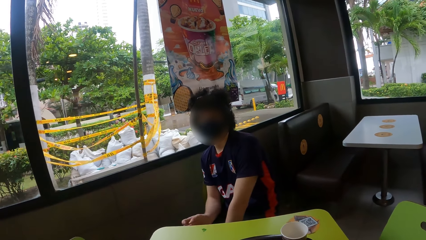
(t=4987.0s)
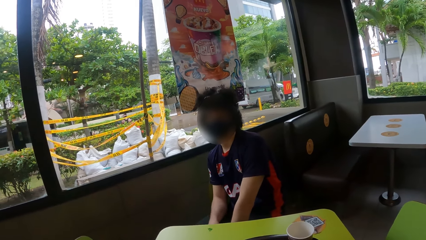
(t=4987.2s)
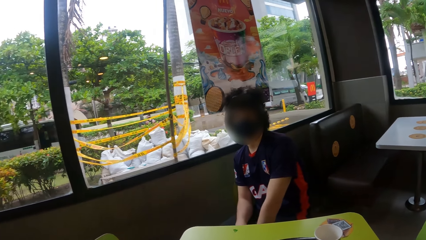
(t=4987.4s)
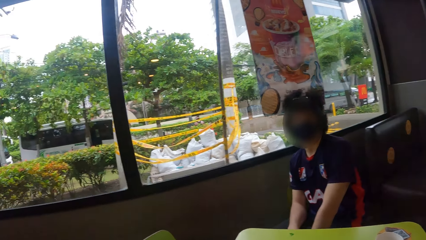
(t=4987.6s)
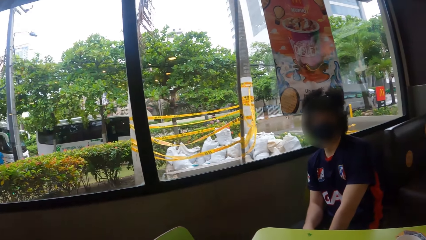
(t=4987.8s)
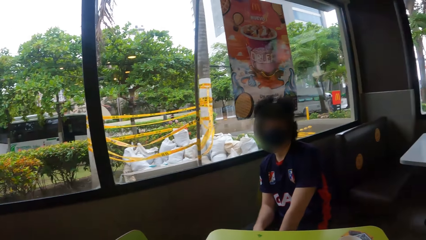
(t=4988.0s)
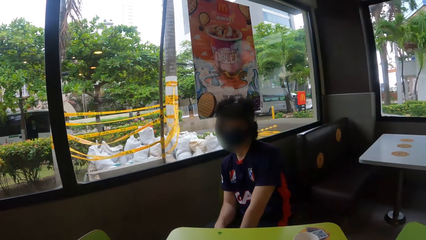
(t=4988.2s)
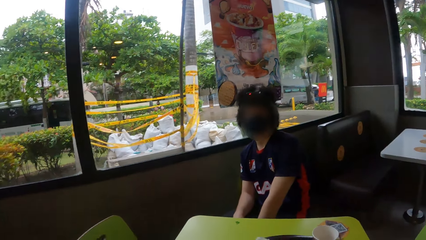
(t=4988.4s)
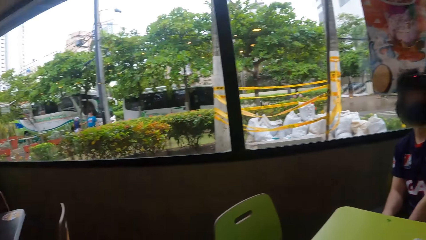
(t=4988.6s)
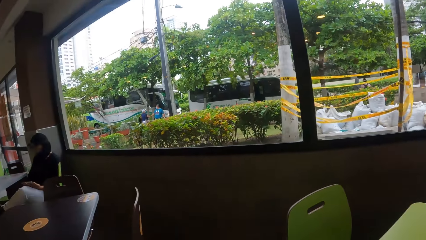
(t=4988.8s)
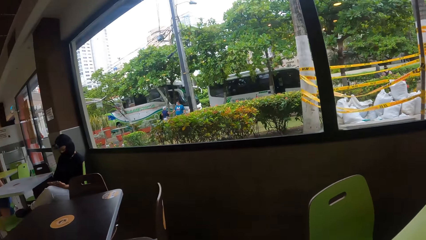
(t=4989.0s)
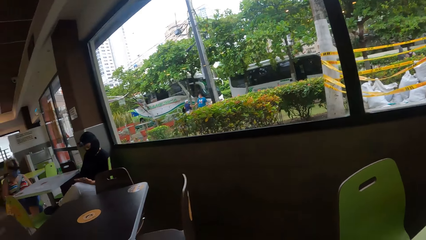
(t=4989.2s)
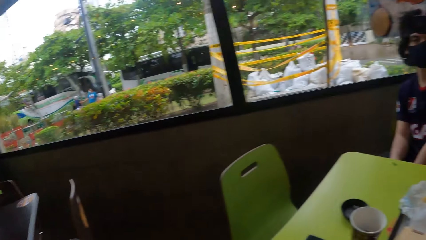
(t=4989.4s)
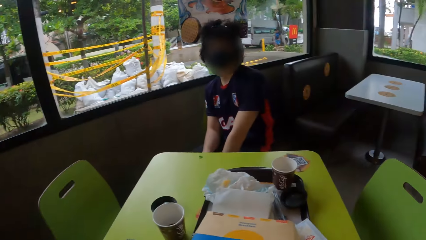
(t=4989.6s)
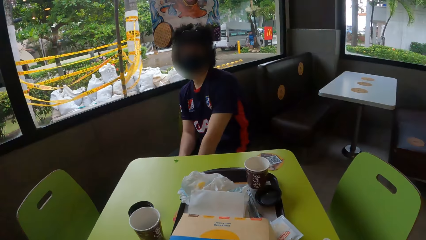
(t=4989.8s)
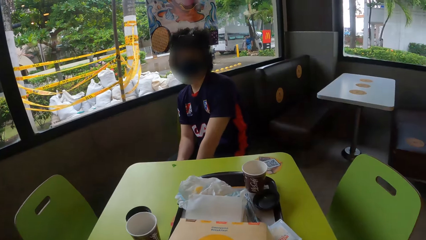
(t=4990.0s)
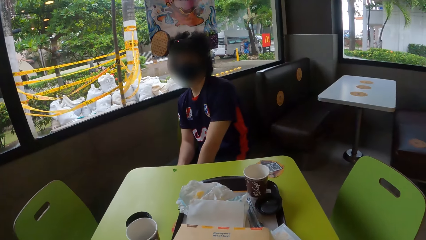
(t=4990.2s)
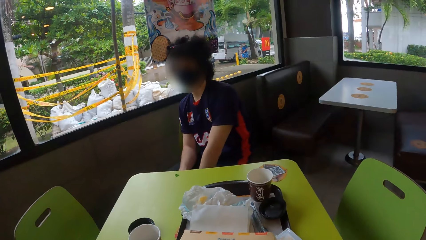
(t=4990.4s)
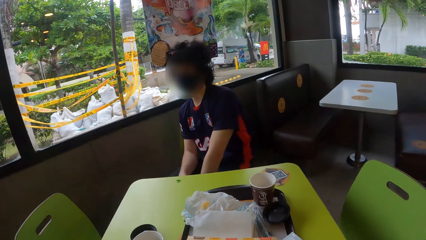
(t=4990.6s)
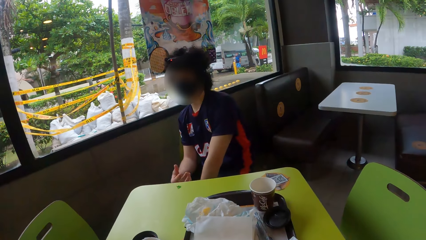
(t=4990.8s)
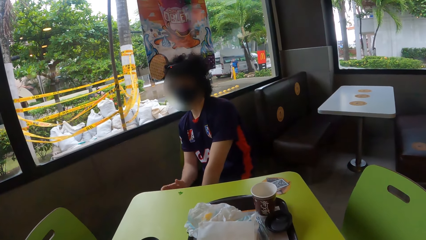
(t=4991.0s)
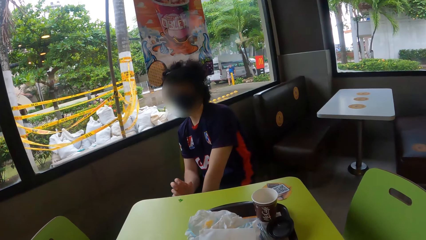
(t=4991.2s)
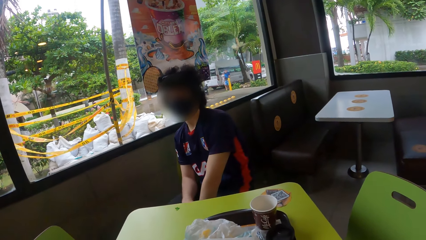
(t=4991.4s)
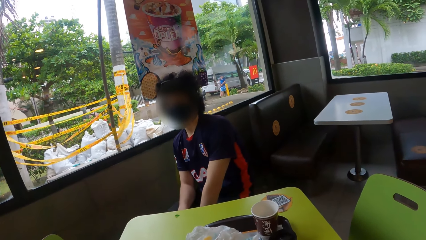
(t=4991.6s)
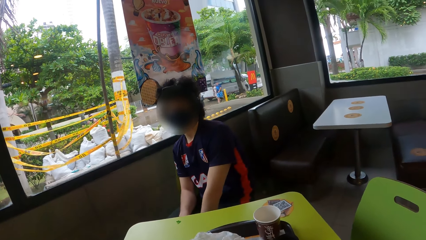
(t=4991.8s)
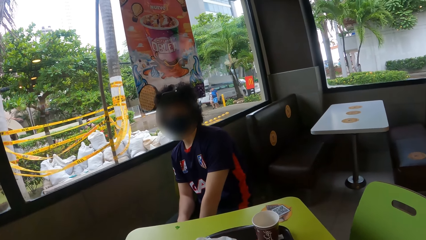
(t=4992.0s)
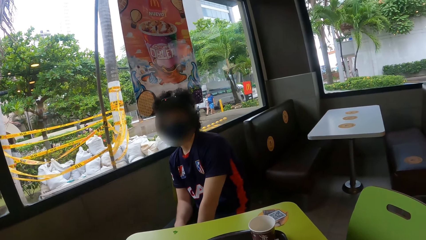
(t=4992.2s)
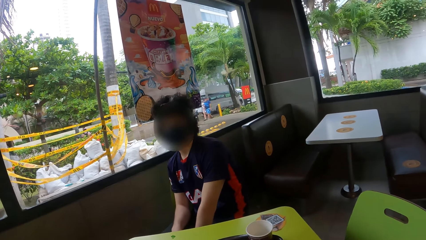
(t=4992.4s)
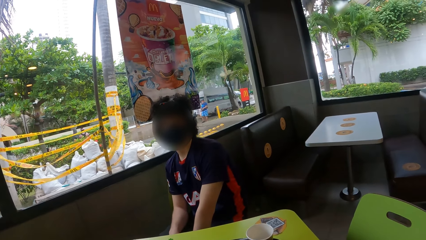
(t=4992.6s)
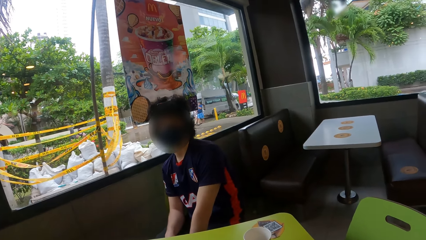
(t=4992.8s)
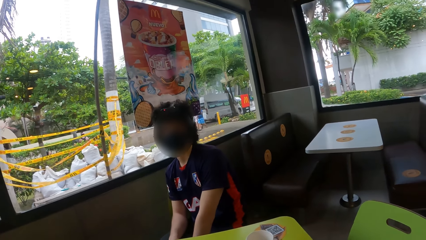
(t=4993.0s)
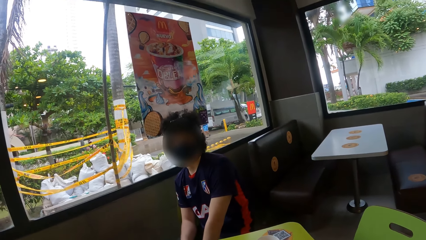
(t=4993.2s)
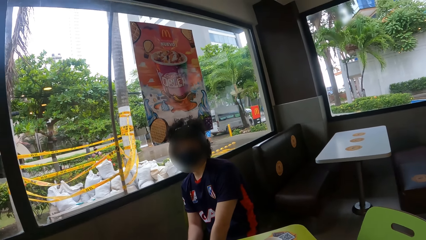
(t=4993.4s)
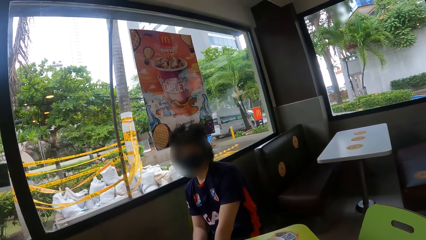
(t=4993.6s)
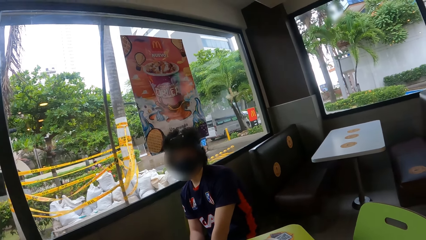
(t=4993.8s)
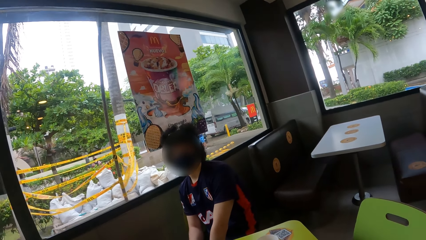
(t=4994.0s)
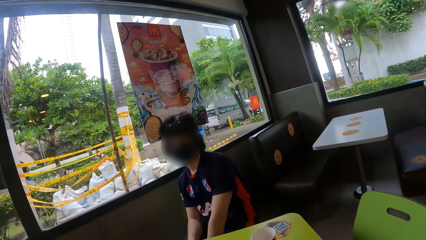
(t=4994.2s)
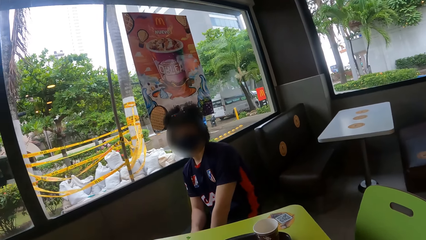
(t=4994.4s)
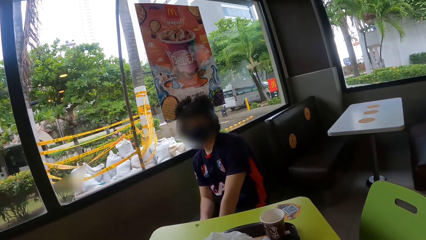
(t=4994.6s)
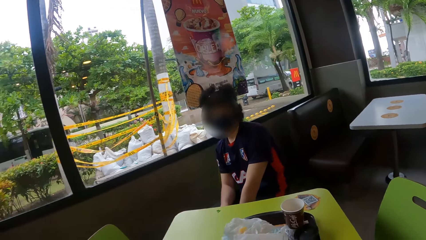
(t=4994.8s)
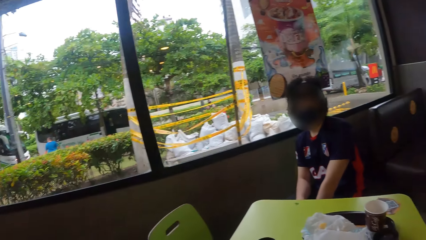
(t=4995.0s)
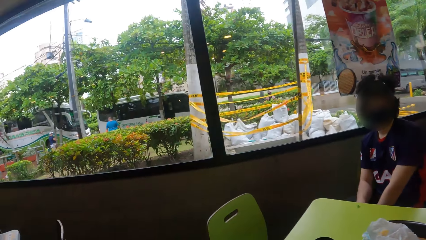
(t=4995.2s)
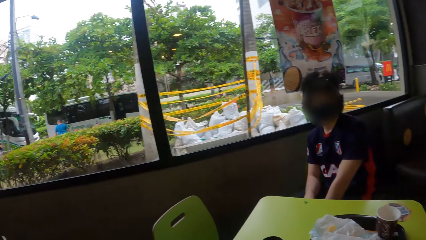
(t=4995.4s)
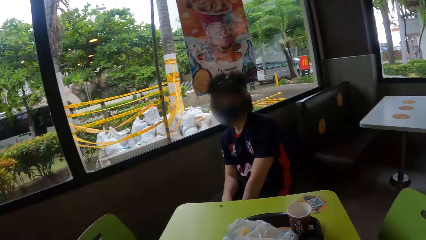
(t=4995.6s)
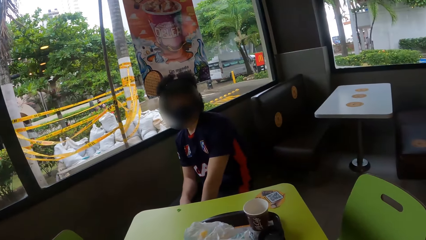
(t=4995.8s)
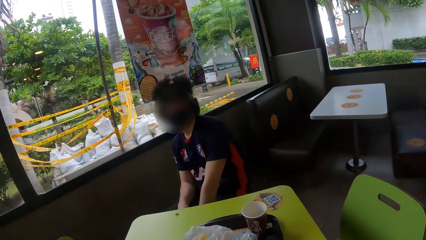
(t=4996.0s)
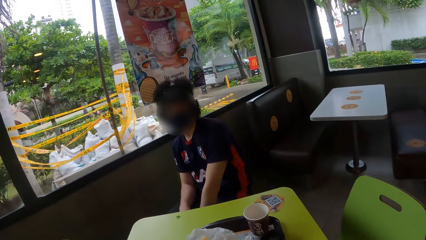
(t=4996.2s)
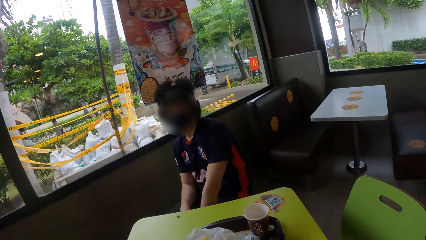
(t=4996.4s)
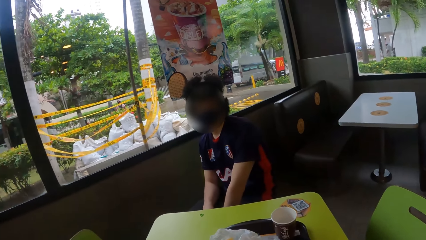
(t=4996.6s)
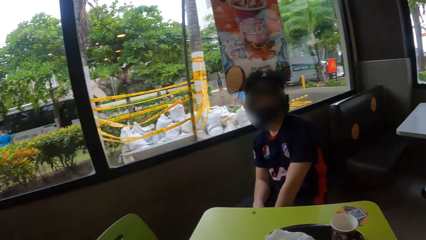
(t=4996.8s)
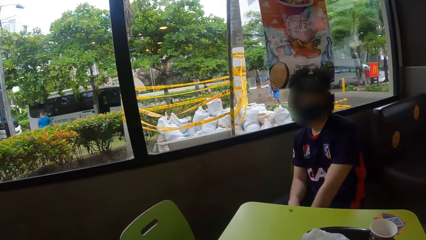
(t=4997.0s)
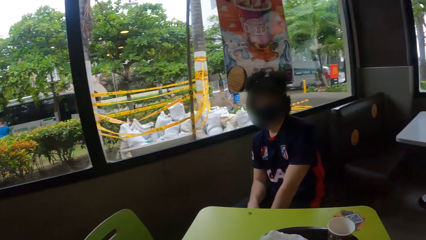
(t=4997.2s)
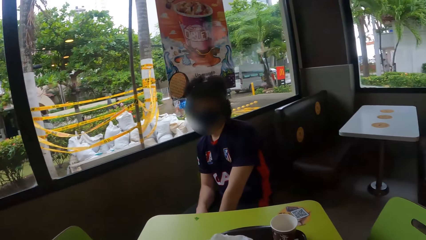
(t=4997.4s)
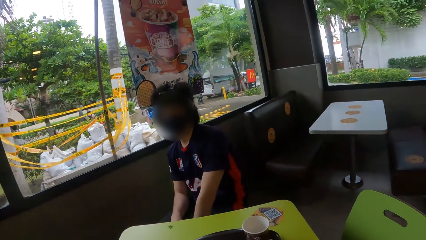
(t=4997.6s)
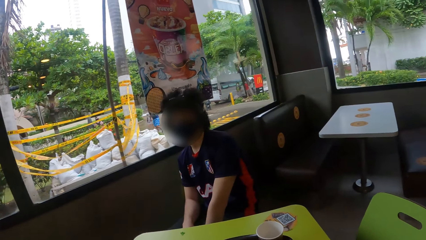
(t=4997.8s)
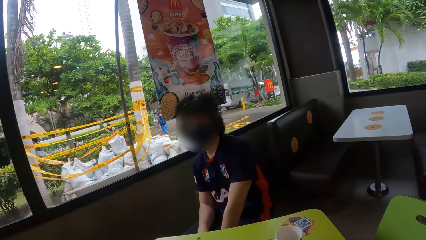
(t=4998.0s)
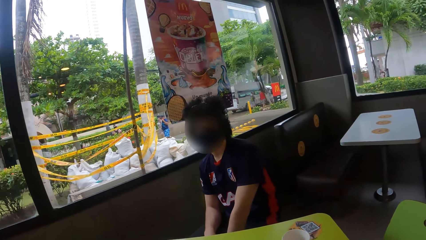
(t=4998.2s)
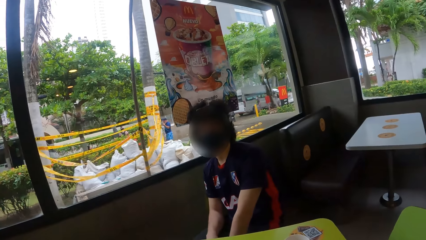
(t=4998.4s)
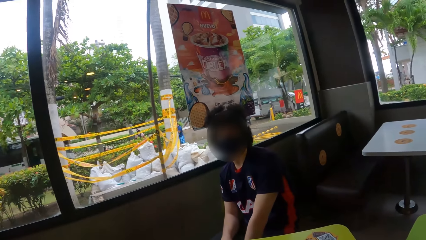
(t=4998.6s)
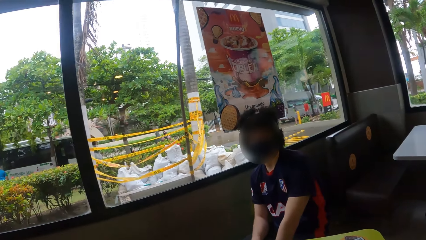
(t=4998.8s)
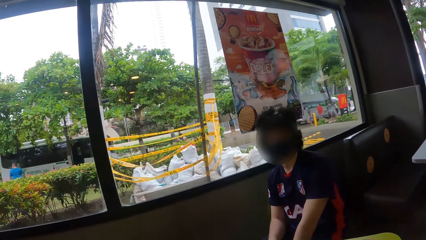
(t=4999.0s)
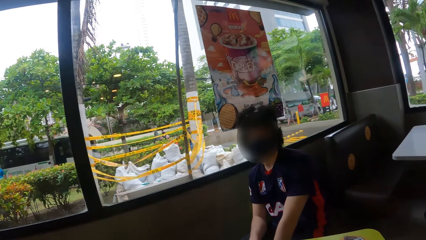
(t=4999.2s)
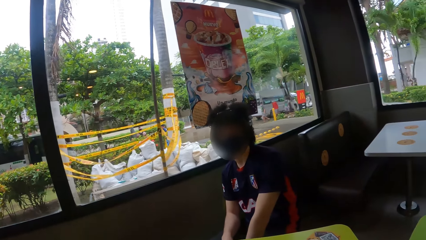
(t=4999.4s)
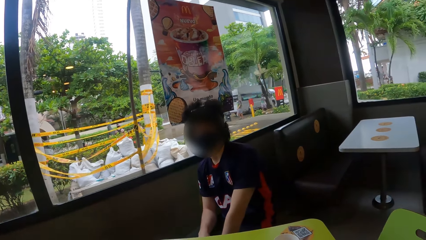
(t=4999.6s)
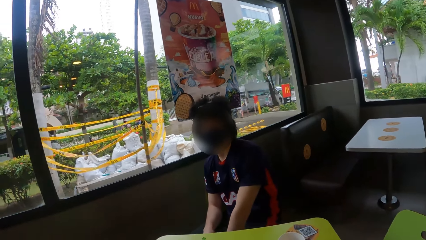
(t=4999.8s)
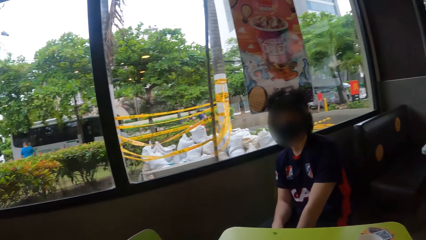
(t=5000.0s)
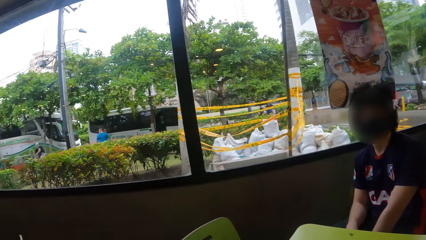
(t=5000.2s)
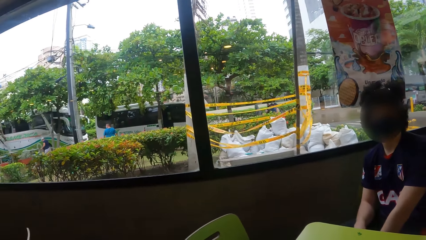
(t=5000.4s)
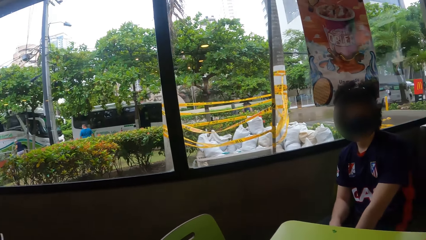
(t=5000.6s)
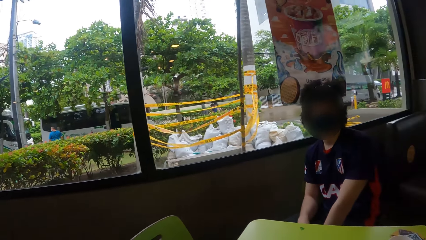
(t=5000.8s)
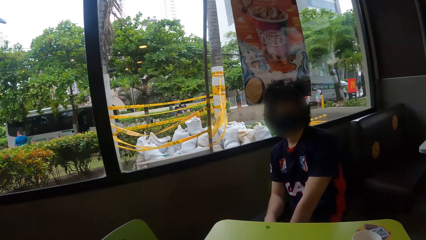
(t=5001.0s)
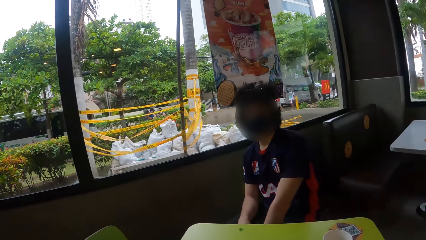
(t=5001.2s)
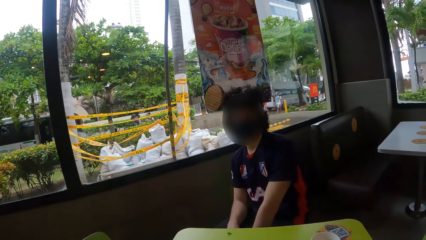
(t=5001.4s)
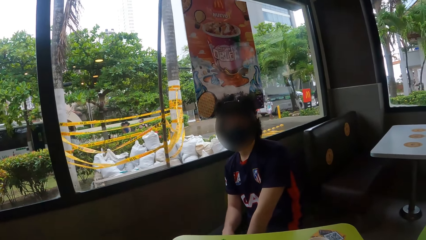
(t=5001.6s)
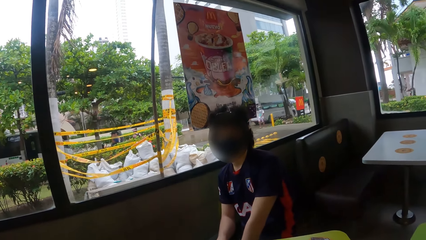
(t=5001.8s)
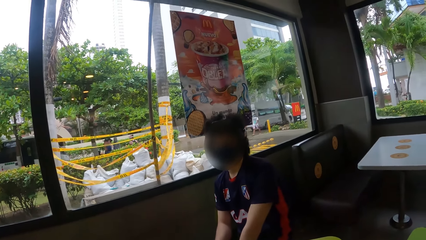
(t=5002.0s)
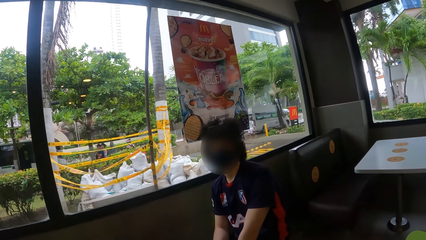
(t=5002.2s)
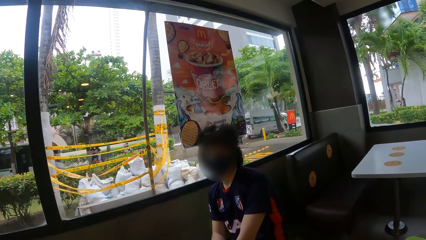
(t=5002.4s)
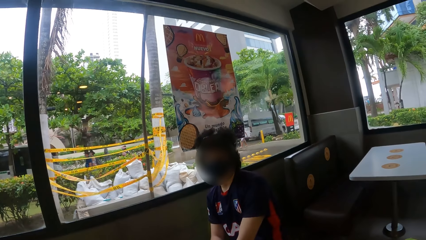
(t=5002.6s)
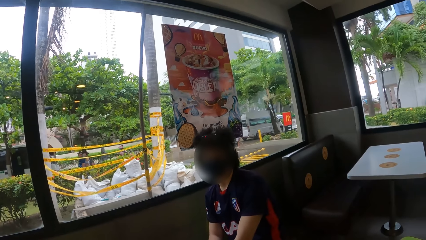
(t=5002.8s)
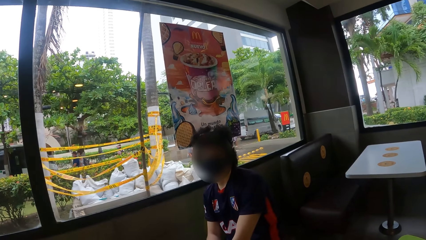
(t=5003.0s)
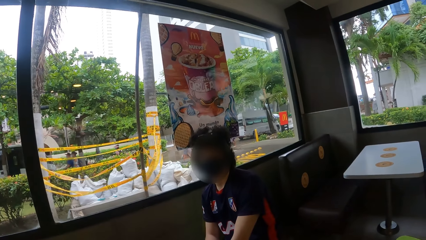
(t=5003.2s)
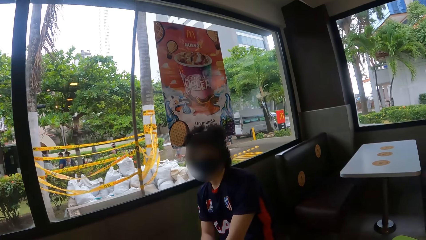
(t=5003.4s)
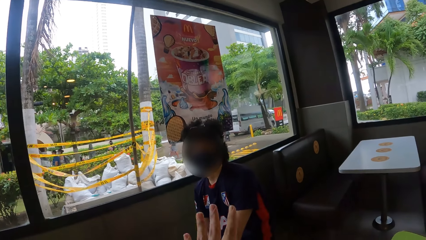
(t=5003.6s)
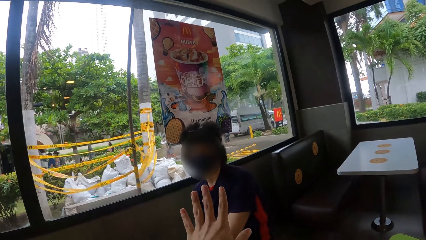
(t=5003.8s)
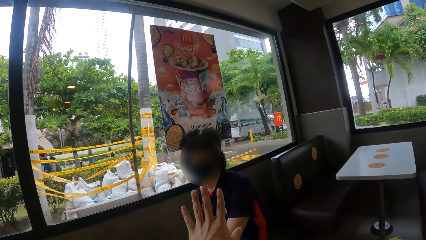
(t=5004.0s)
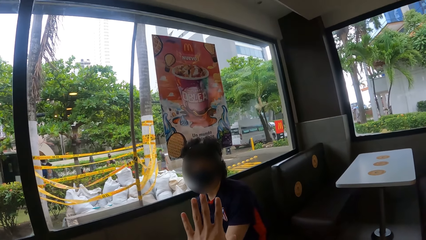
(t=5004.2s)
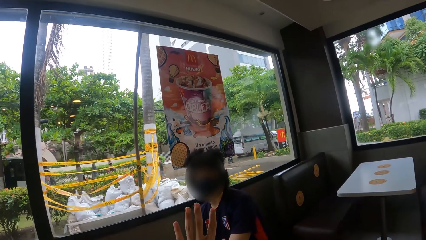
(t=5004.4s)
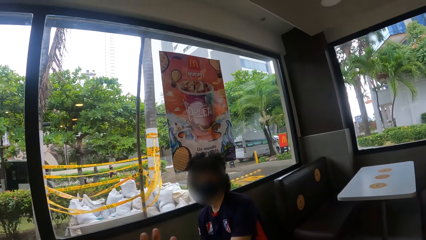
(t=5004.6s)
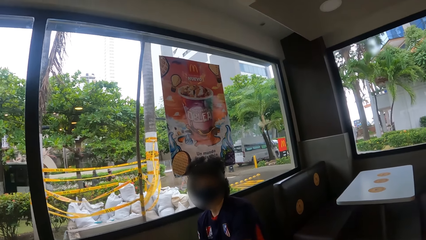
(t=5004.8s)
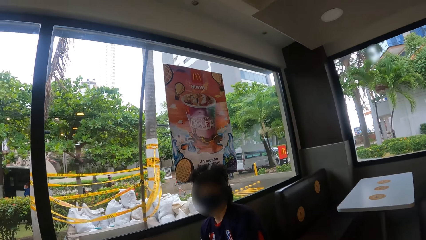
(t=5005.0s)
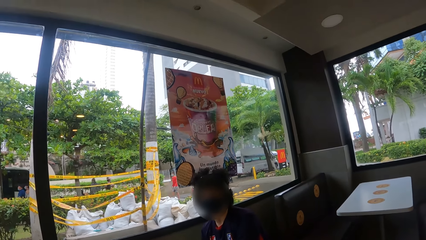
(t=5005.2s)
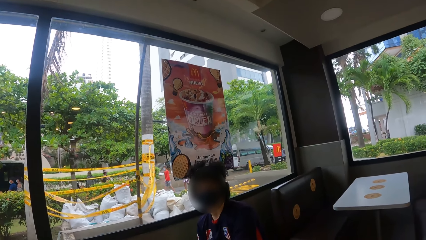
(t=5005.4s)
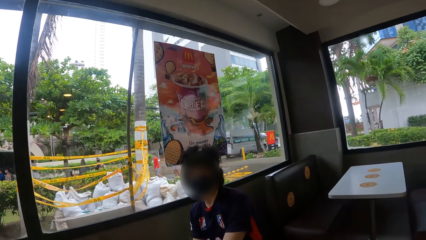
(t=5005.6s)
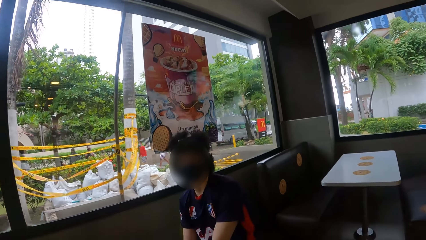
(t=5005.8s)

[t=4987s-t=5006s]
The camera wearer interacts with a man. They look around the cafeteria. They interact with the man. They look around the cafeteria. They raise a hand.
